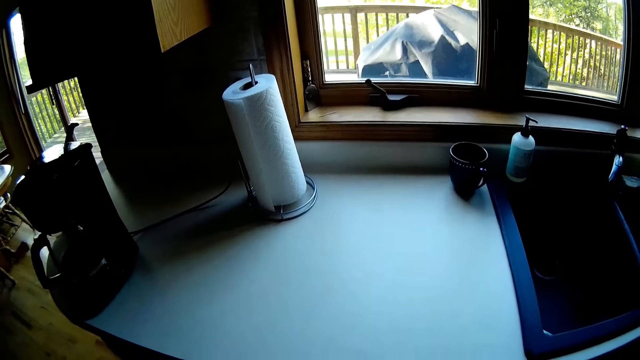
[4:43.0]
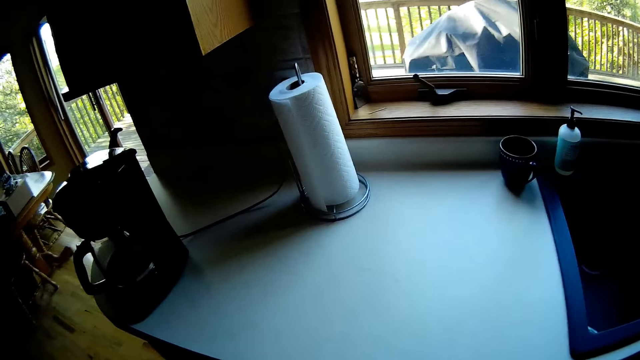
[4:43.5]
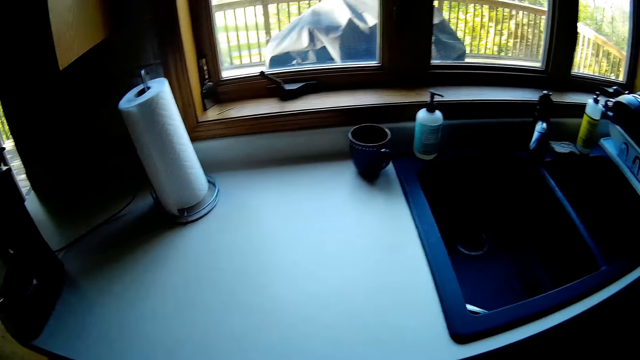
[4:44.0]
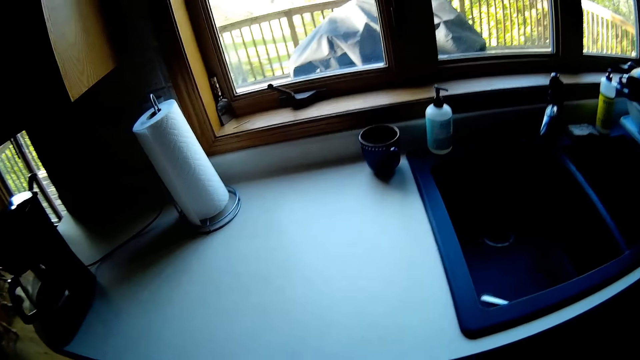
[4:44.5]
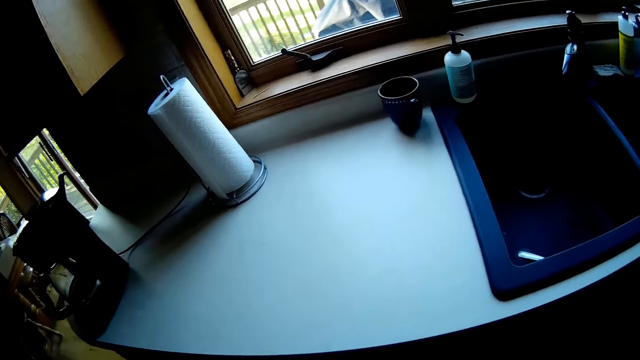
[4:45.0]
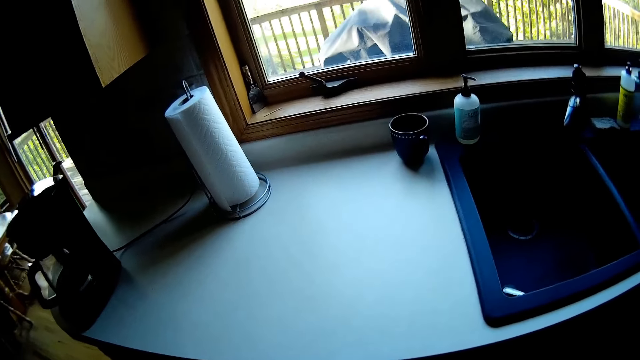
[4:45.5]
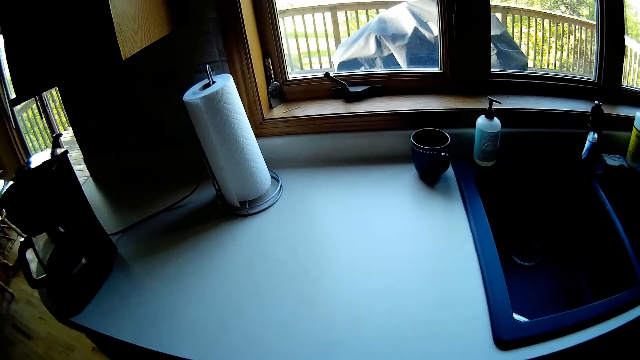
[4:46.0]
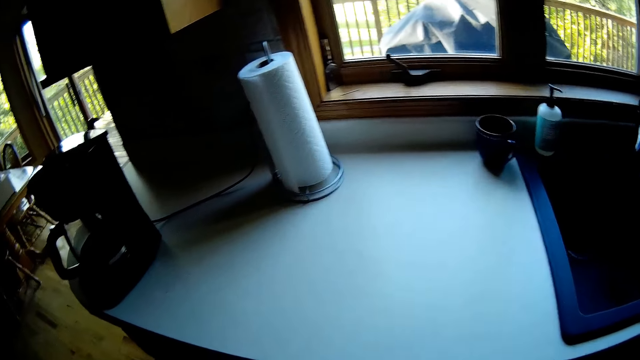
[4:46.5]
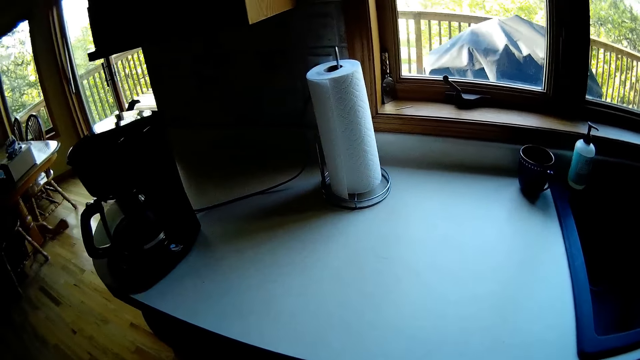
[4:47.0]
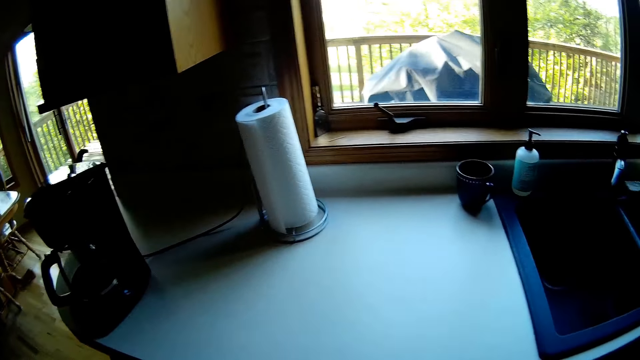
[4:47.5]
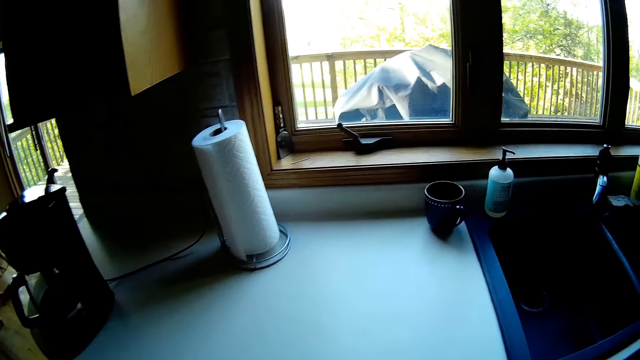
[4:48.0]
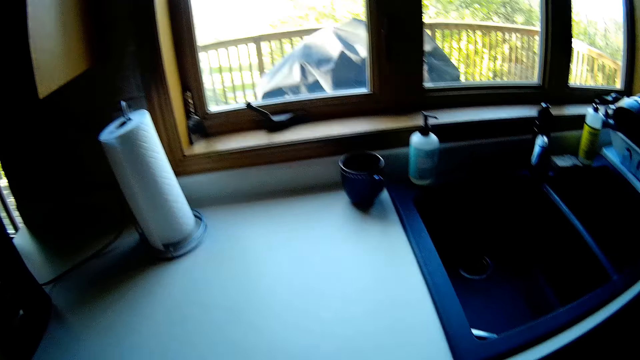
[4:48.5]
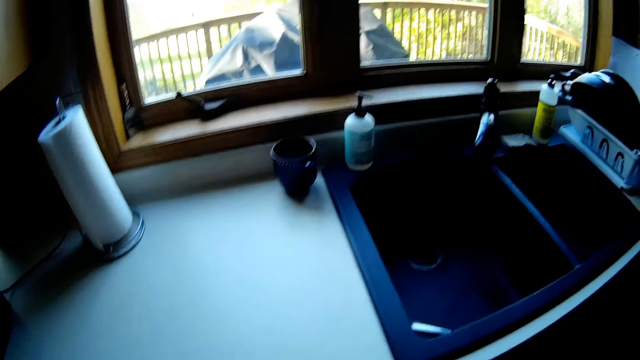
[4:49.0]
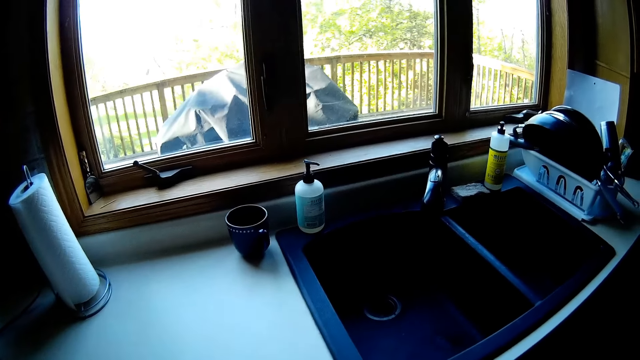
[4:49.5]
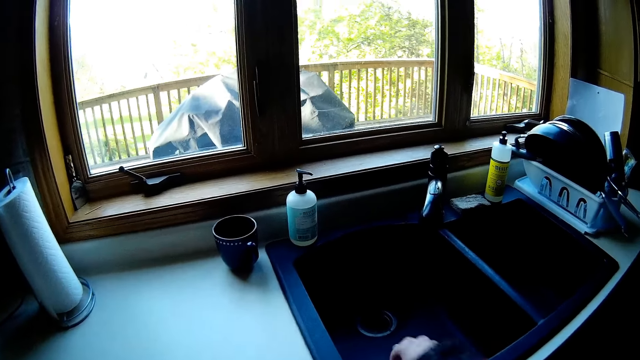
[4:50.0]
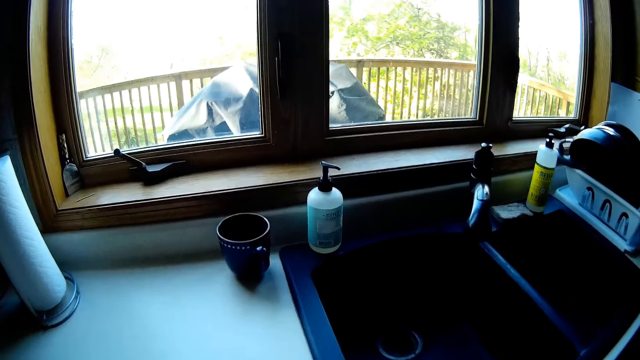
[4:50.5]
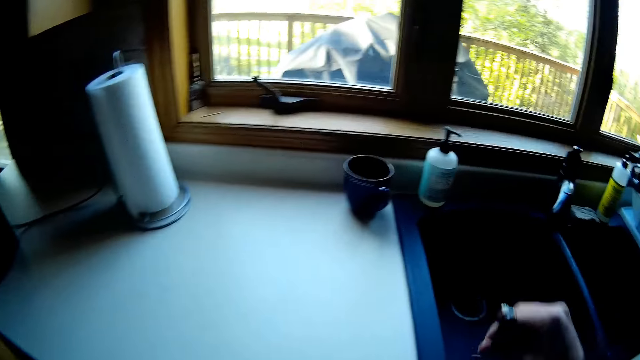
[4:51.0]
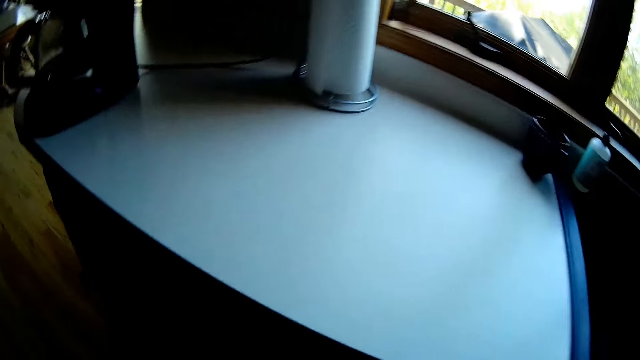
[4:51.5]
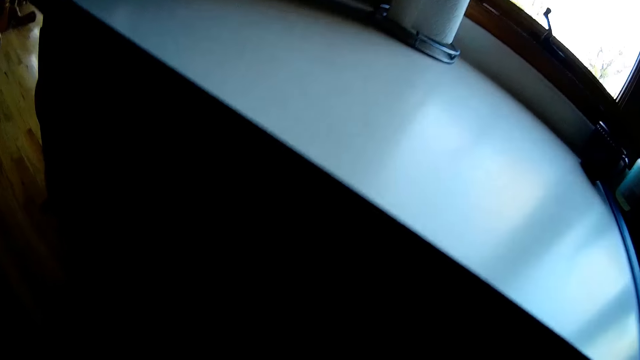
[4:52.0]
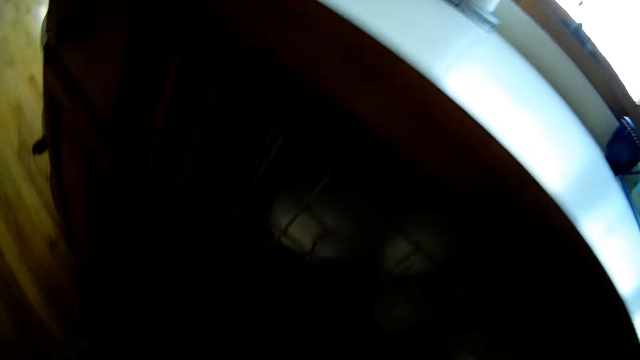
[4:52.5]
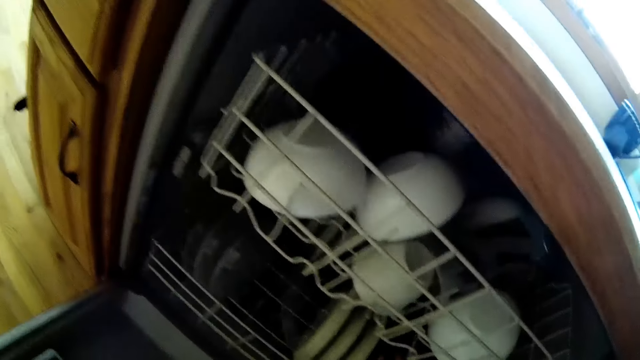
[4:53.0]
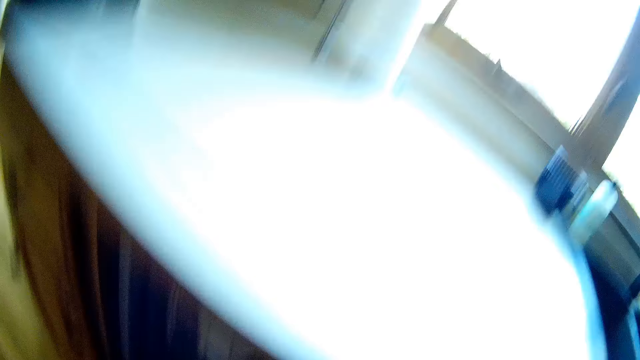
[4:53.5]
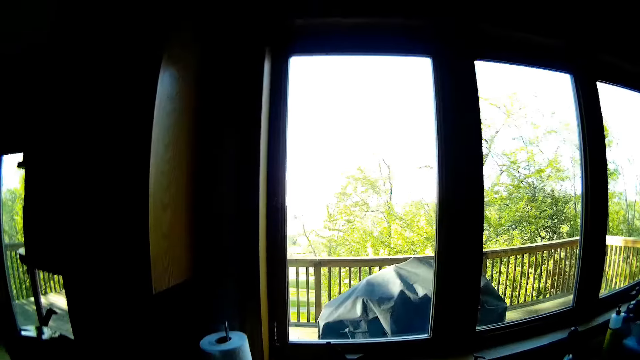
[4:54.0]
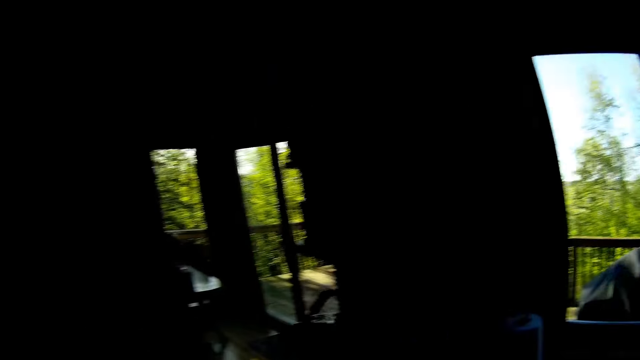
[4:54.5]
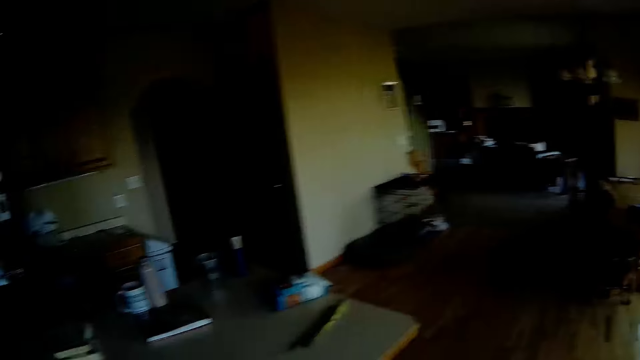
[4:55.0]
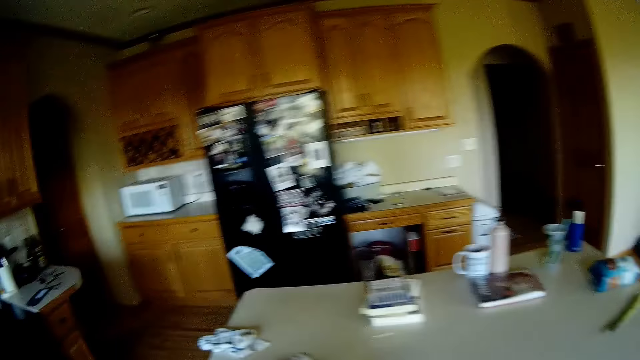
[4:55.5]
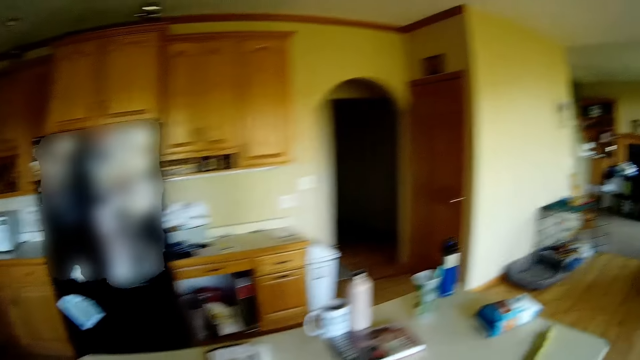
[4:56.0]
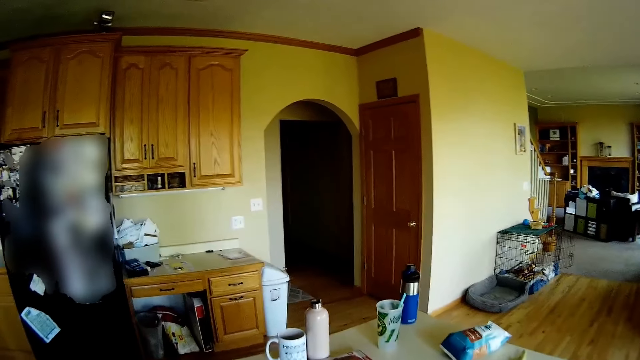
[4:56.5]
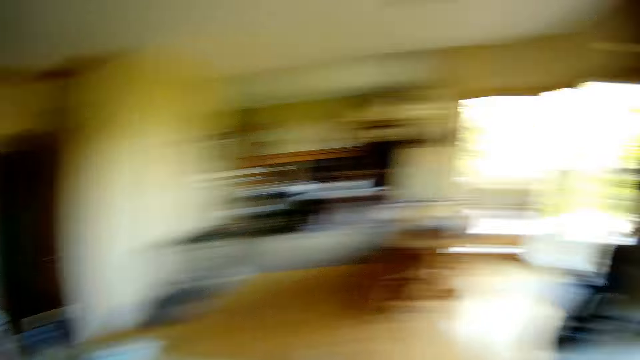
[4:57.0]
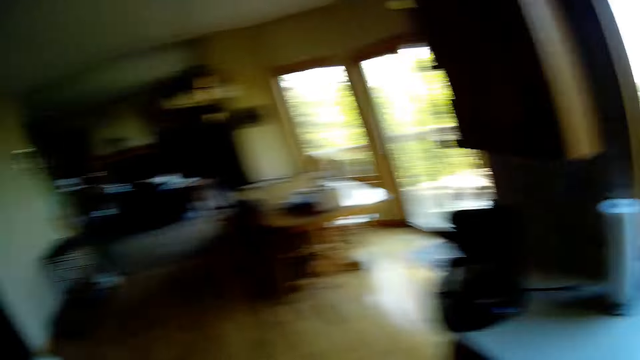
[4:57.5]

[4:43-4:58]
The camera wearer picks up a plate in a sink with her right hand. She puts the plate in the dish washer. She turns to a kitchen counter.

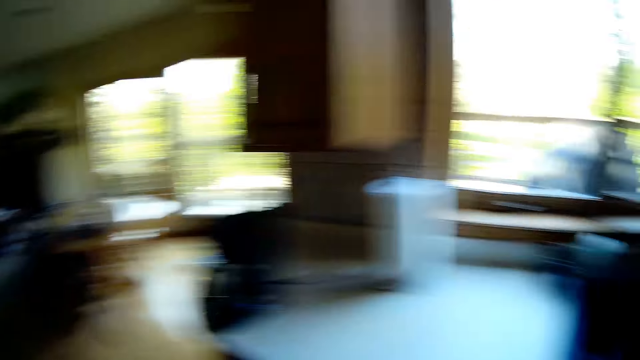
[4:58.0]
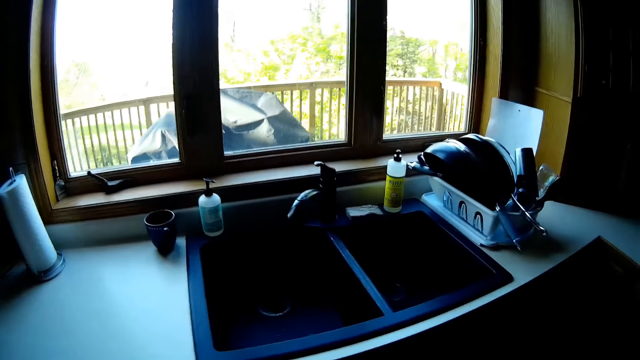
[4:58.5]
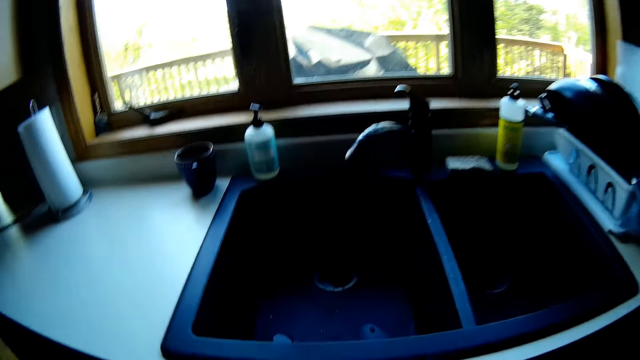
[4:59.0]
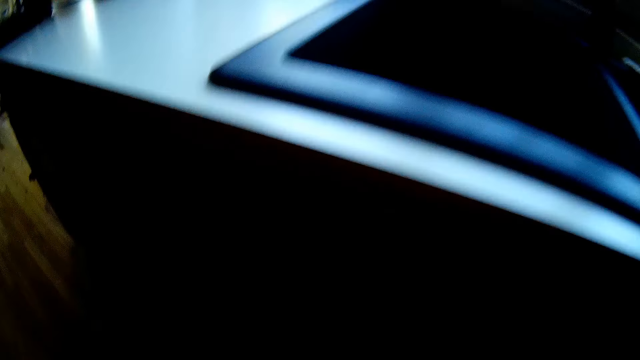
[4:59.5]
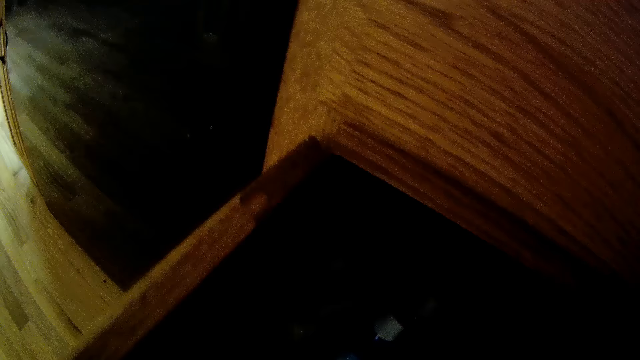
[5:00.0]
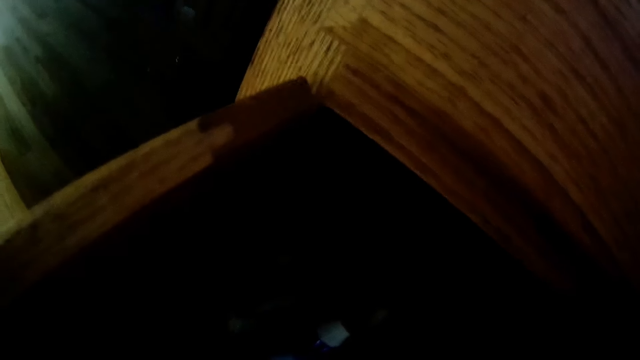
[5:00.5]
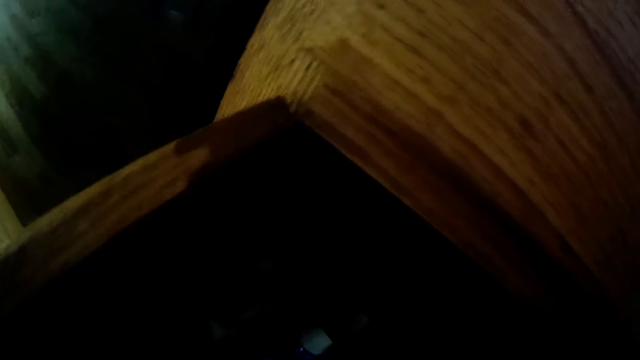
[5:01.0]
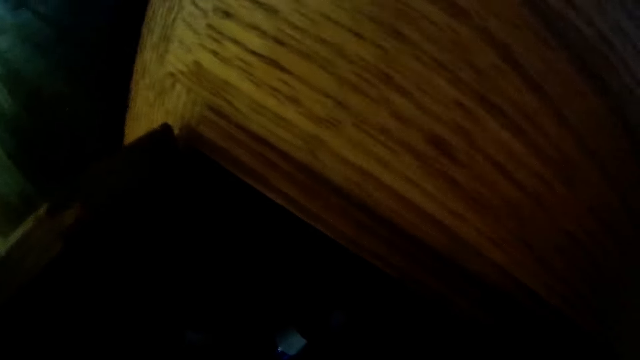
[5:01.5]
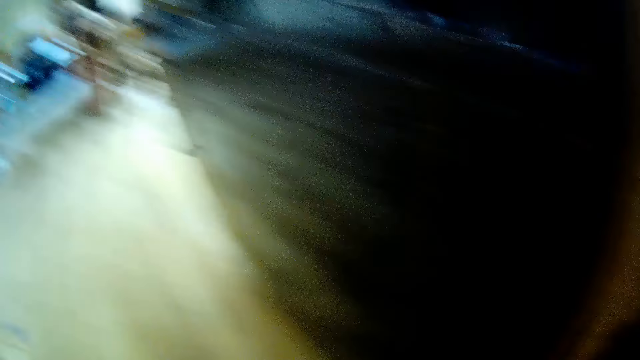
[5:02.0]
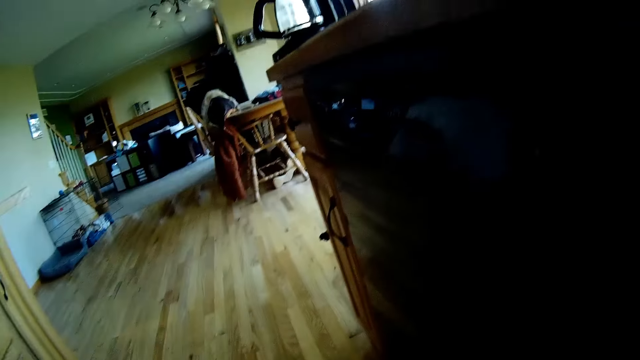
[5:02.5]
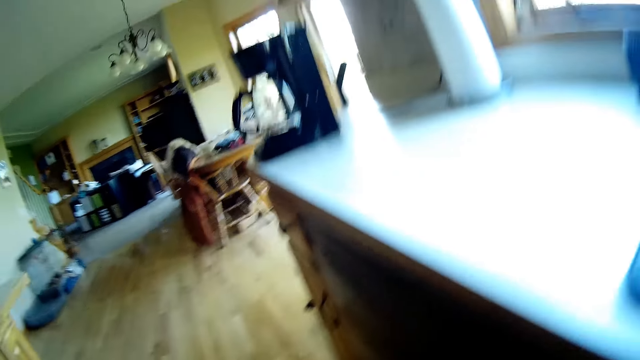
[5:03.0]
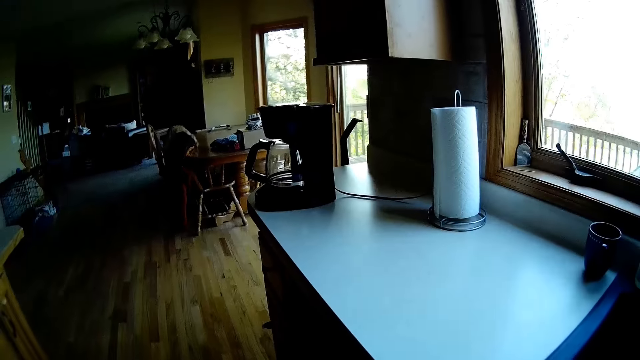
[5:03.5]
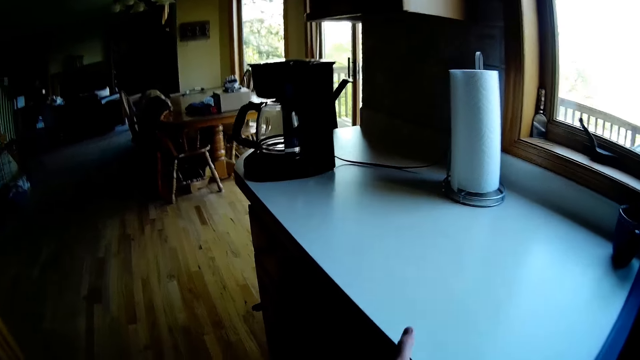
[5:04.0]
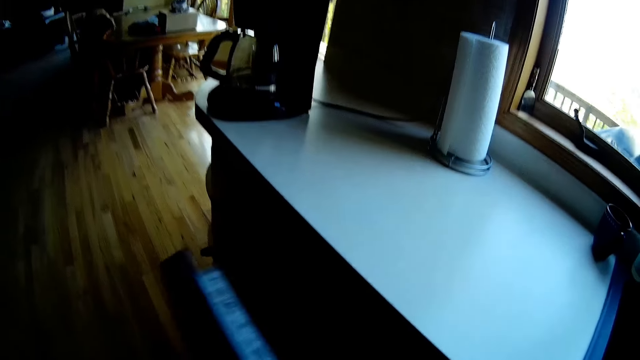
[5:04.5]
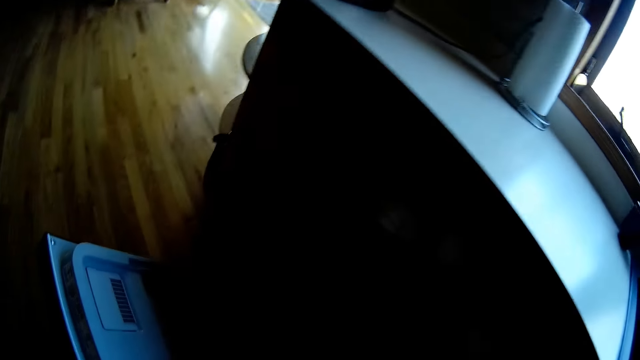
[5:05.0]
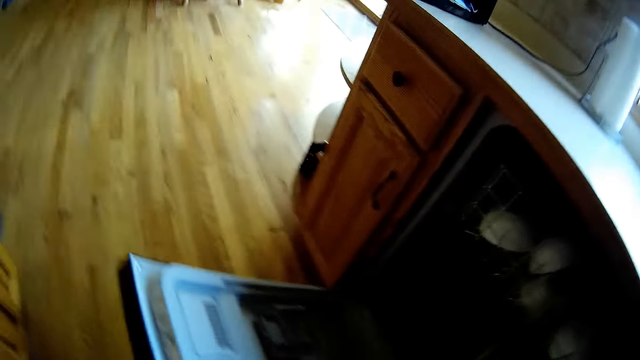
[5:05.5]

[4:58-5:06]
The camera wearer bends to a kitchen cupboard. She opens the dish washer with her left hand. She opens the cupboard.
